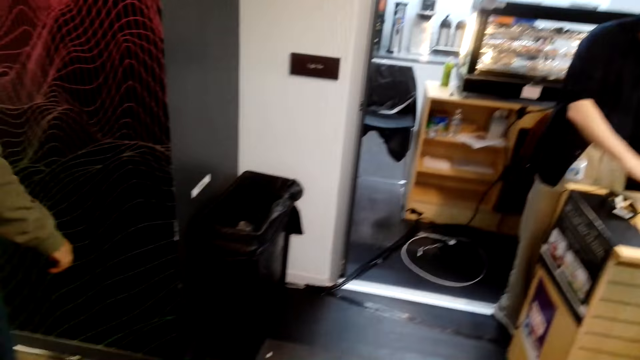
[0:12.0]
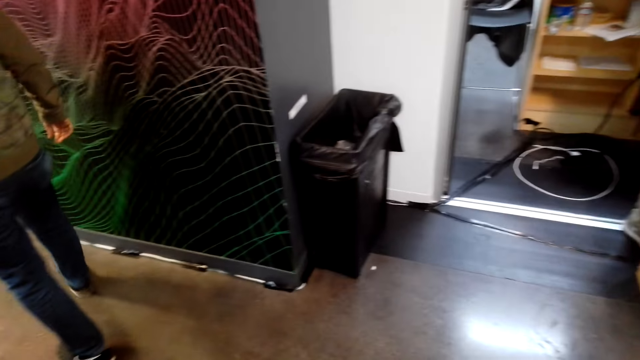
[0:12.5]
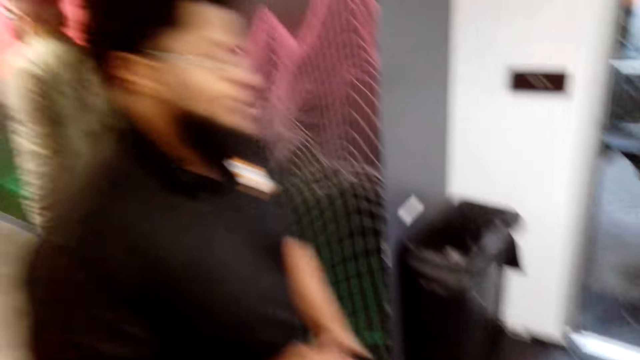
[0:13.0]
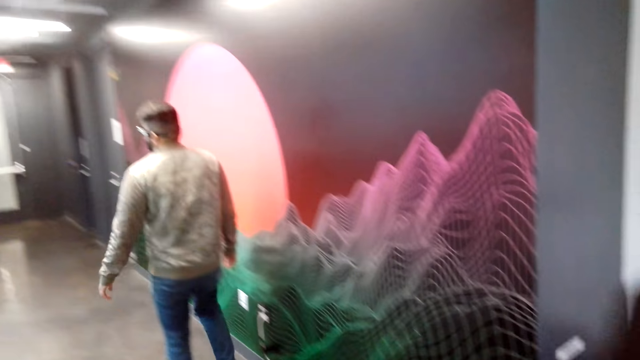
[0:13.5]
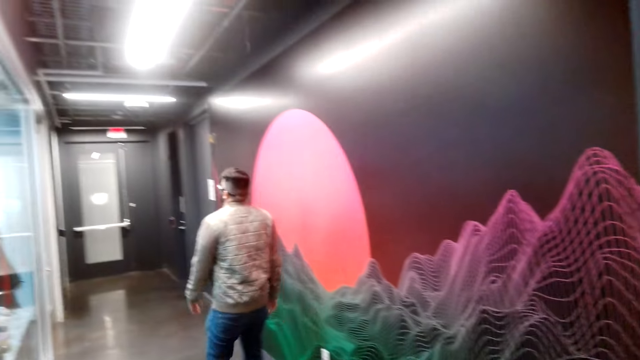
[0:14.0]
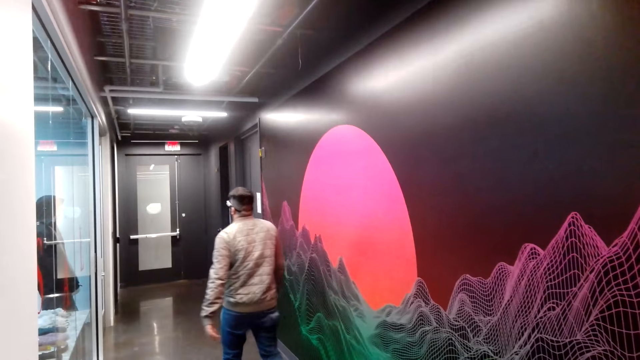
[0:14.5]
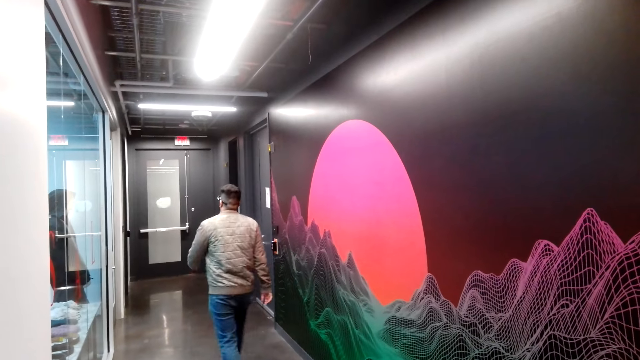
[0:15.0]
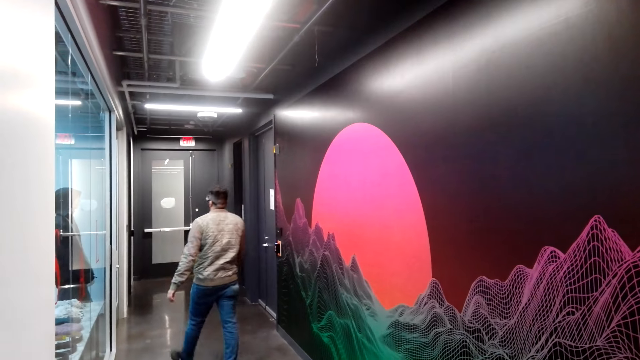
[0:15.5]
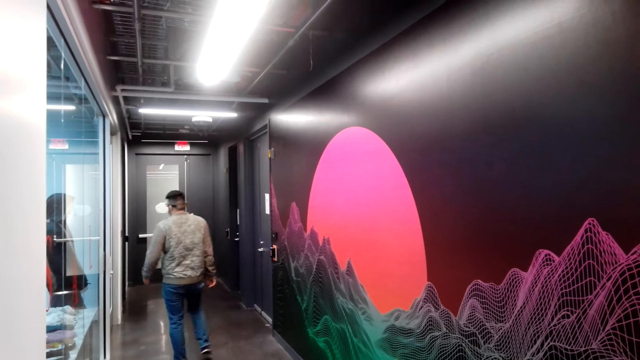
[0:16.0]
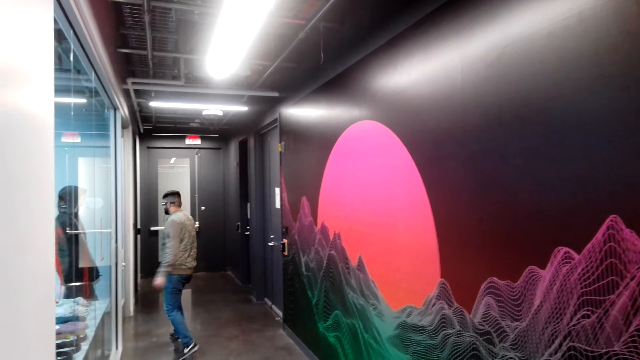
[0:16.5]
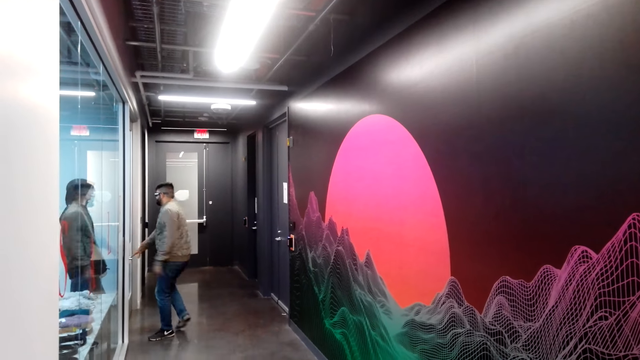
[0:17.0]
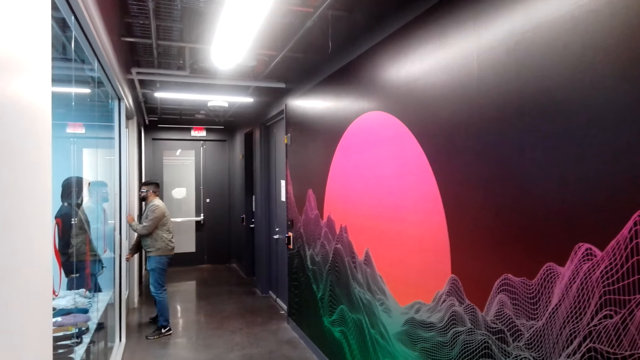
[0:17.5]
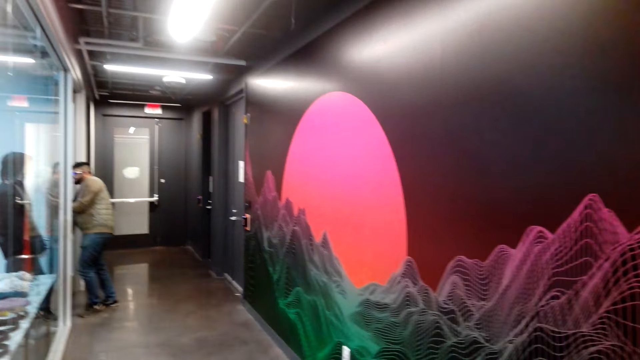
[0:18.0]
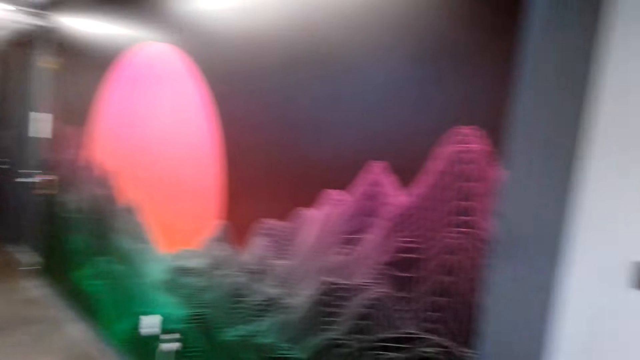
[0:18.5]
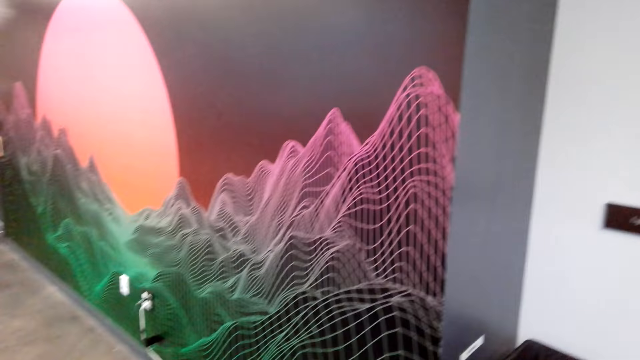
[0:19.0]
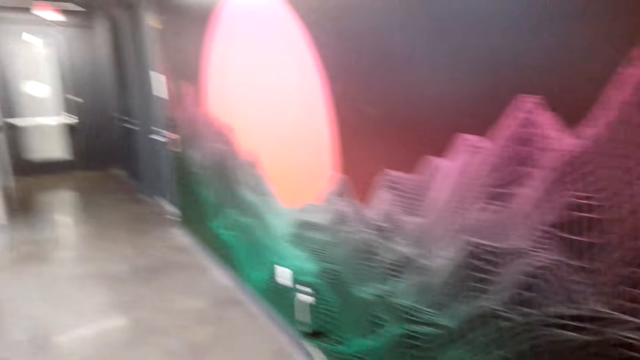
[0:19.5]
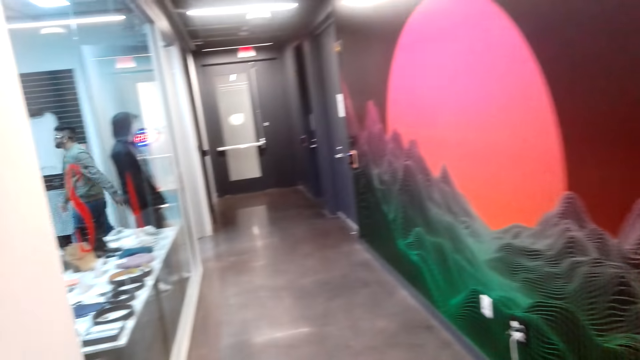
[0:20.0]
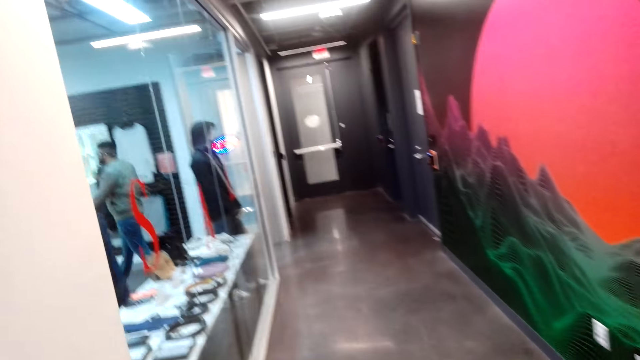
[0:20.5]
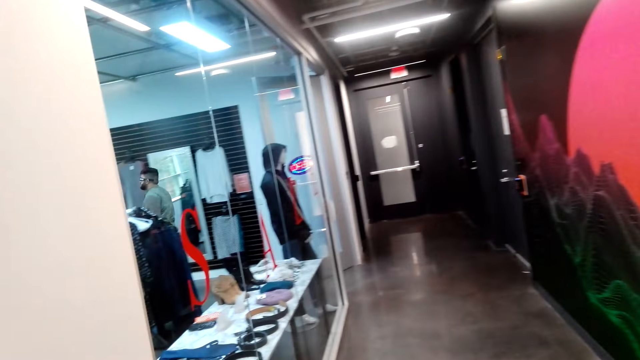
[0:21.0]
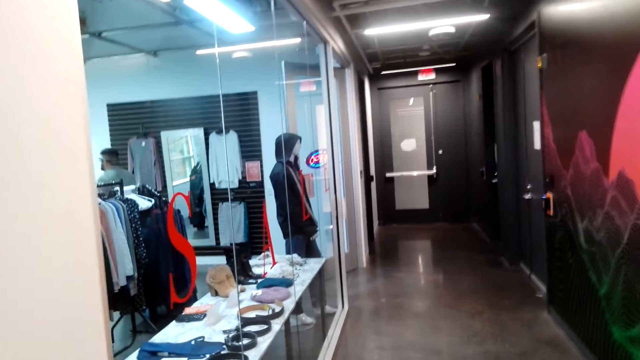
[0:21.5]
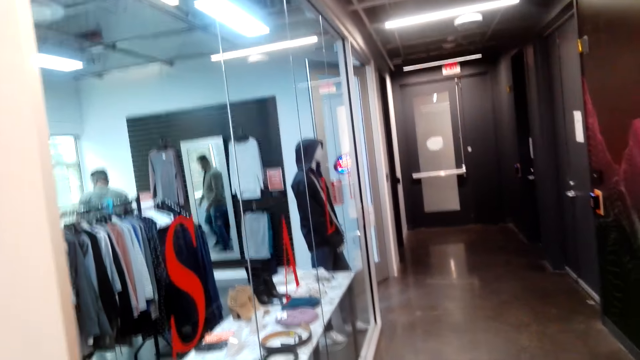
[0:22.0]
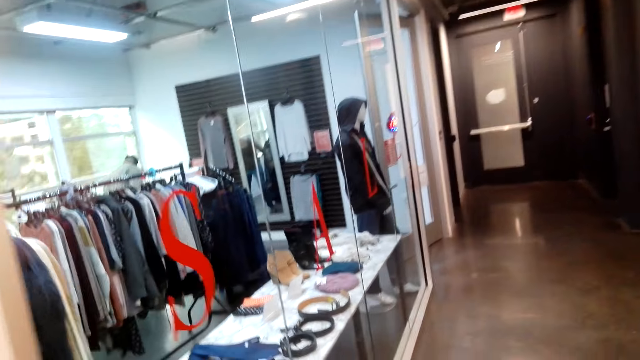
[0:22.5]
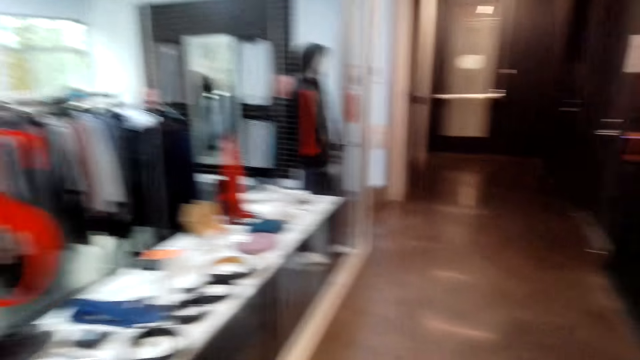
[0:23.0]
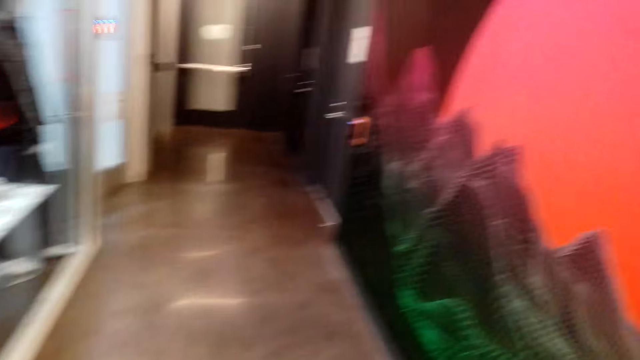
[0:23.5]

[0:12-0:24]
A person walks on the floor. The person opens a door.

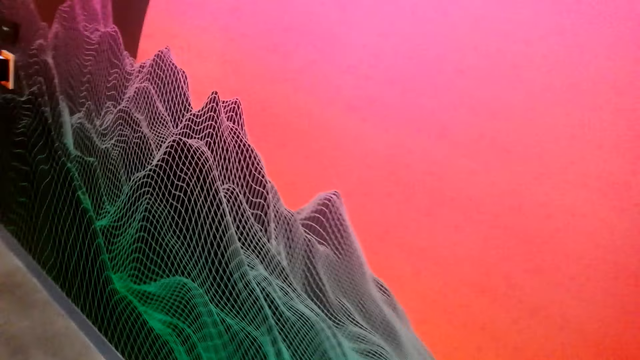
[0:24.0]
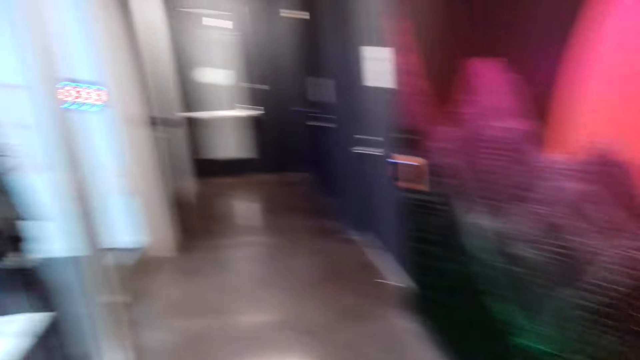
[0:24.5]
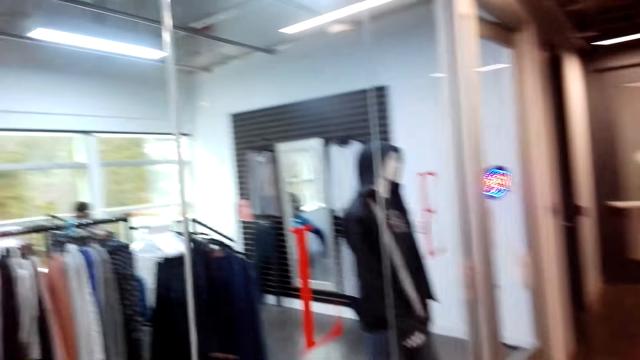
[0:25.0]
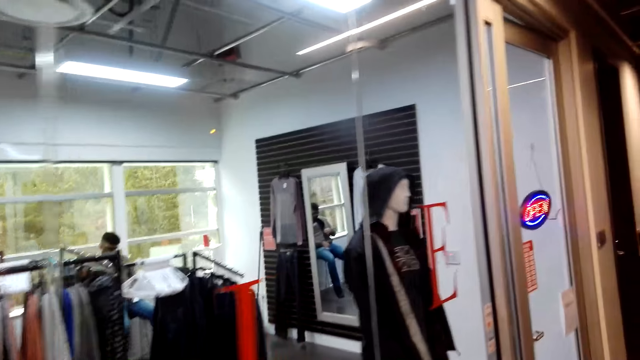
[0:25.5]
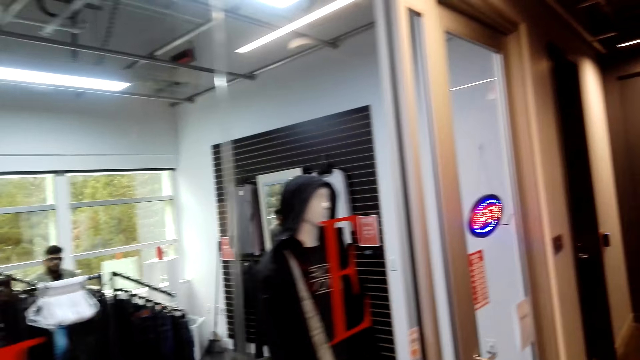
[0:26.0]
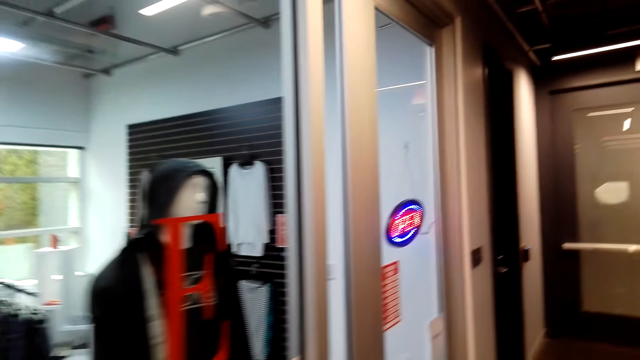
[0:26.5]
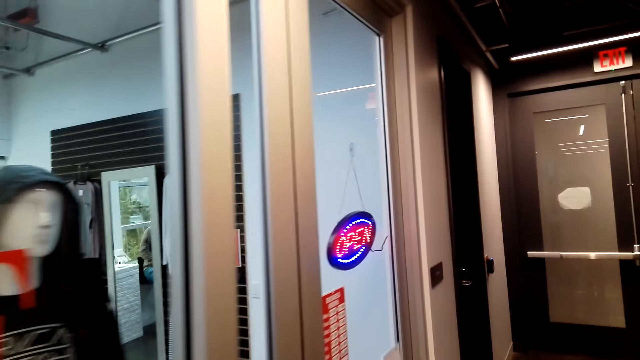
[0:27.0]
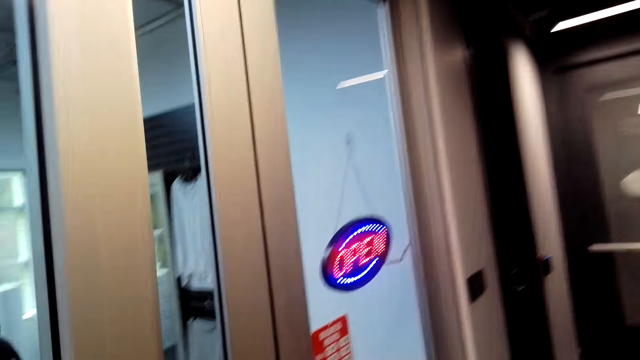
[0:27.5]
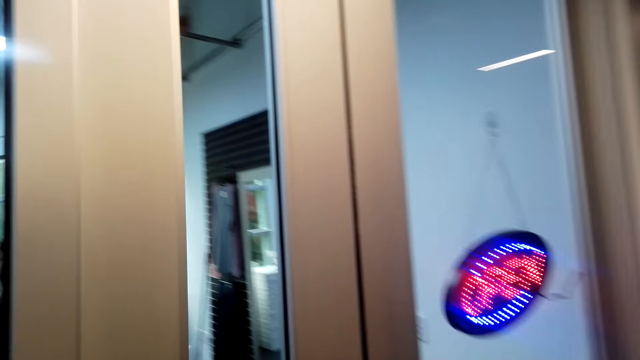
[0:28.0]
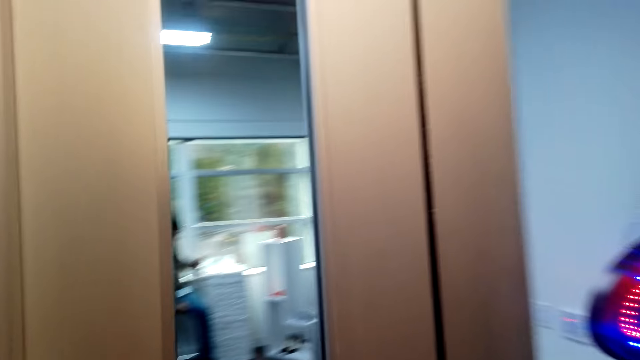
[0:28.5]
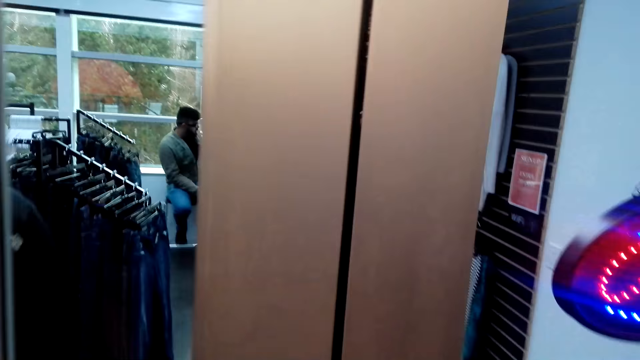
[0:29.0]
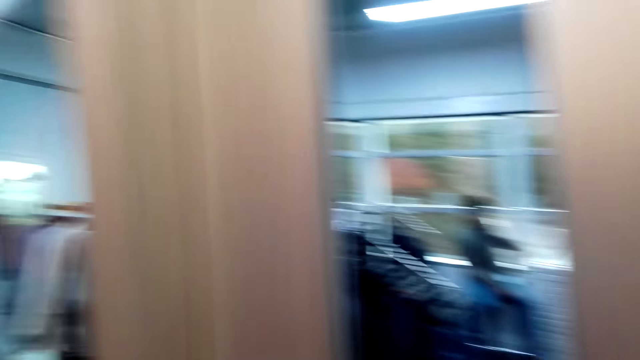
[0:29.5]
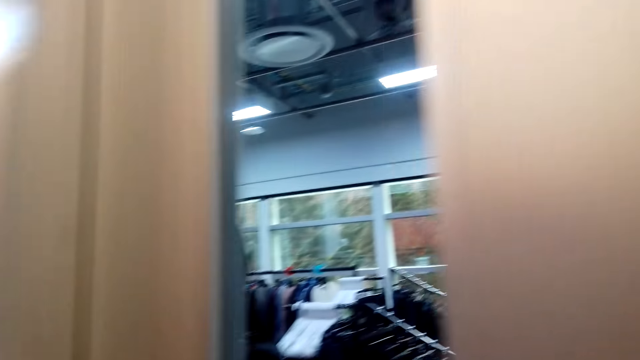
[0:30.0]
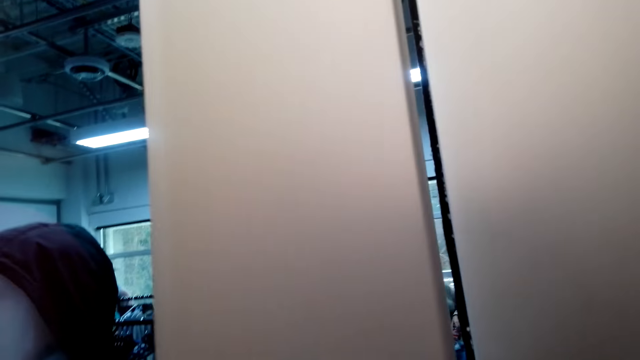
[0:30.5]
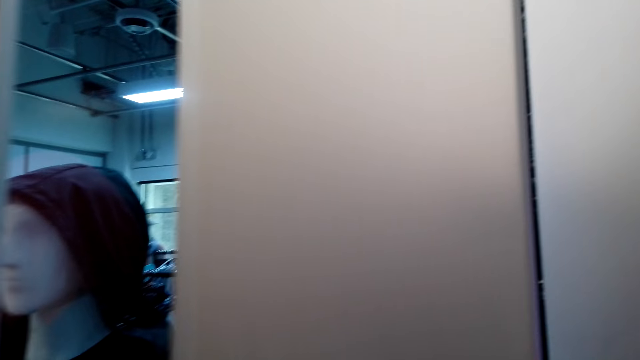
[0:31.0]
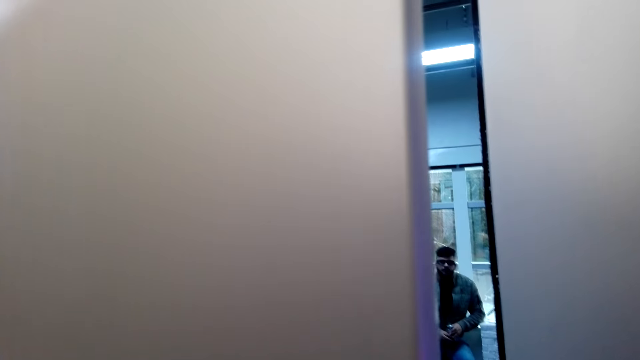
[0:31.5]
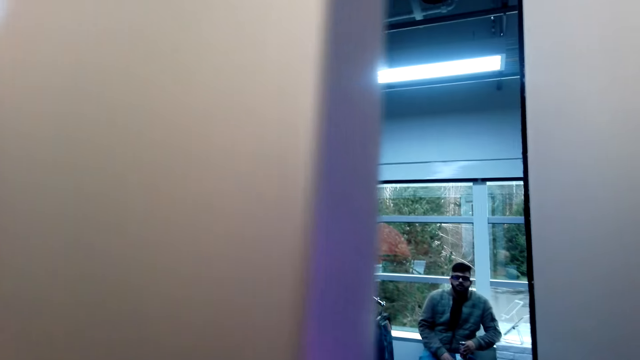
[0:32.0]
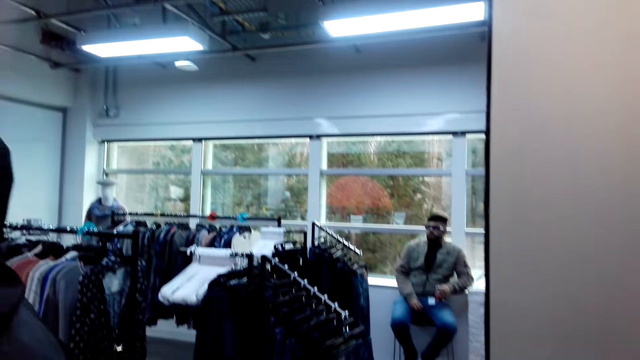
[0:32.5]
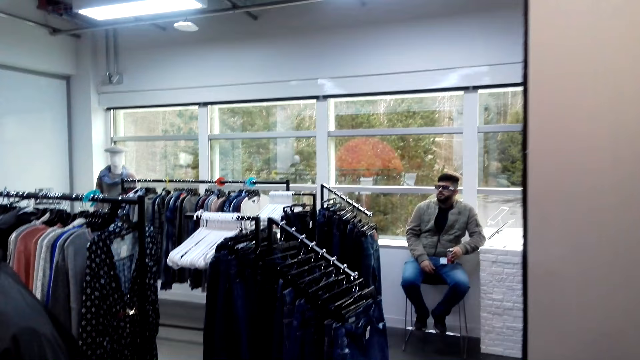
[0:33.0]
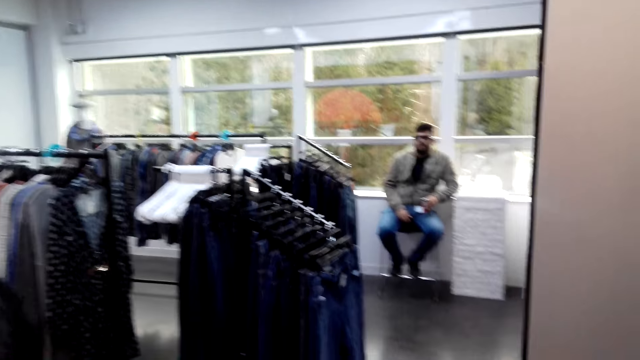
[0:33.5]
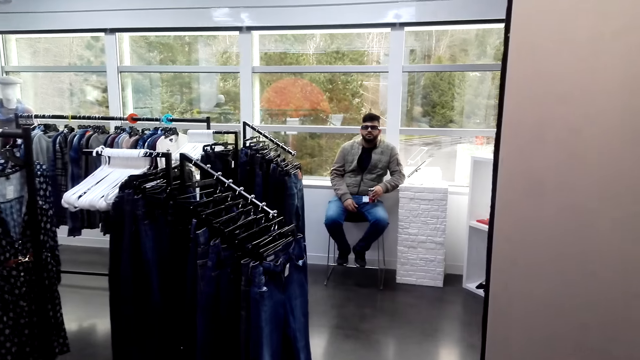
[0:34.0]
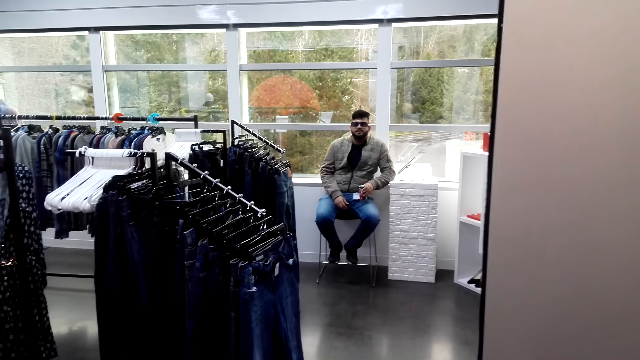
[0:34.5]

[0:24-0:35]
The camera wearer walks through the building. They open the door. A person sits on the chair.
